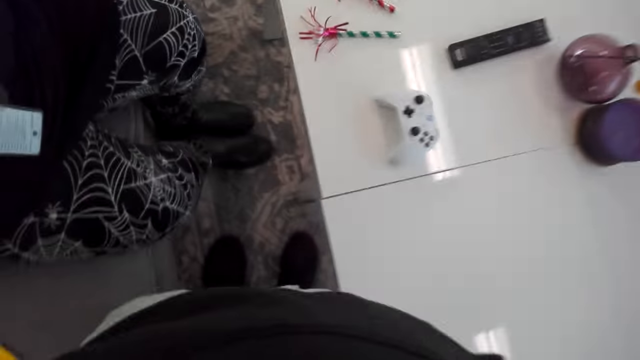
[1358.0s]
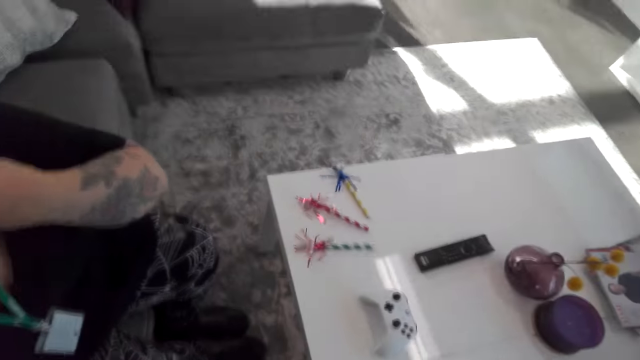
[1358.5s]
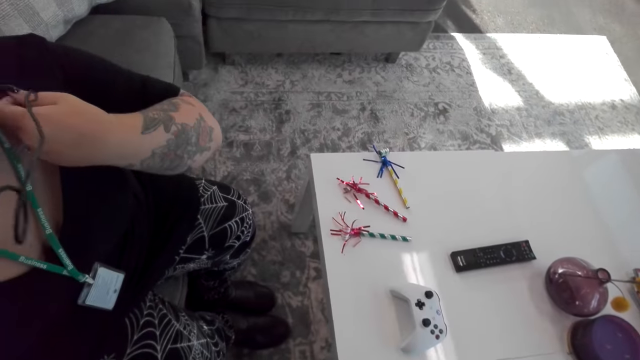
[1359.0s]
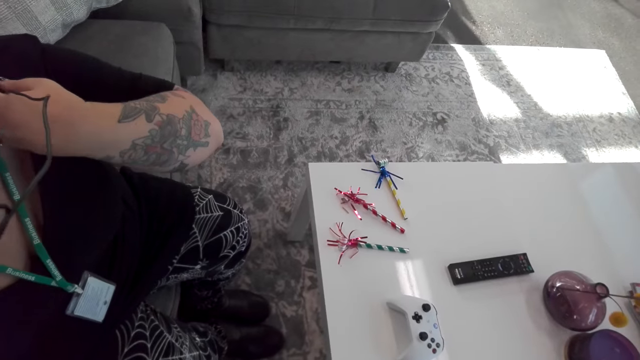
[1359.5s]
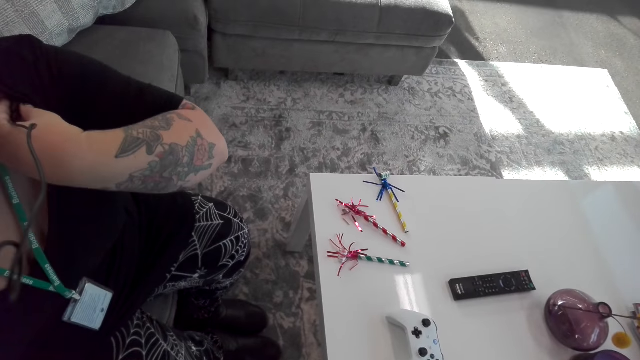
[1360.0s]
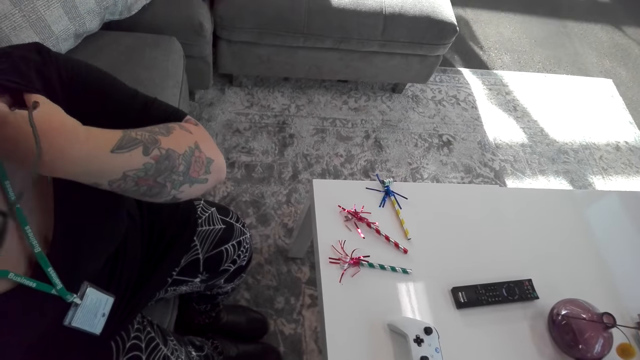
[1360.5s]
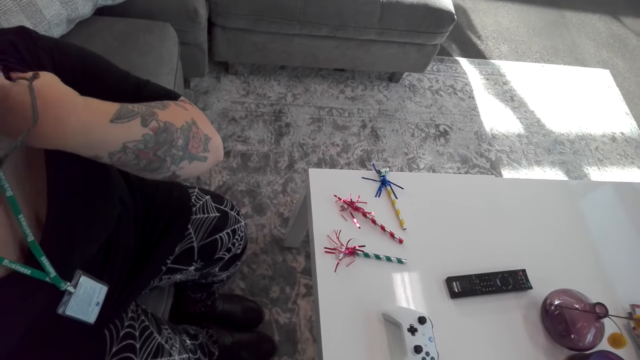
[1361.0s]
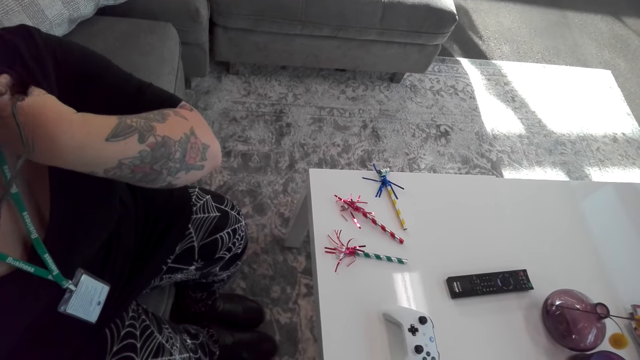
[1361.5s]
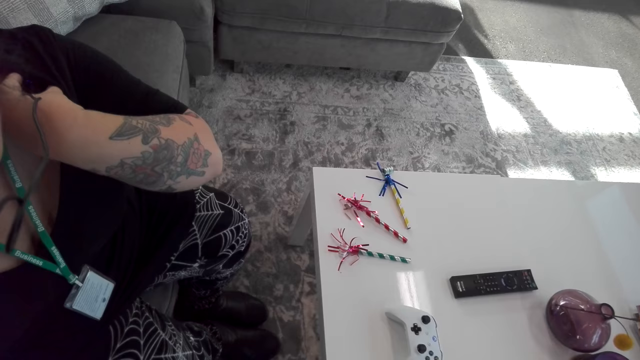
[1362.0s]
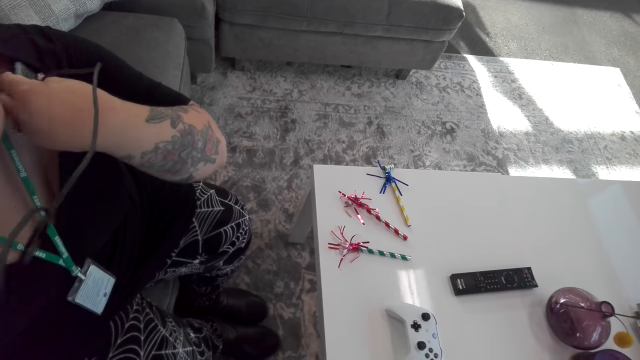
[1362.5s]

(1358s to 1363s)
The camera wearer gives the man the camera. She removes something from her top.
